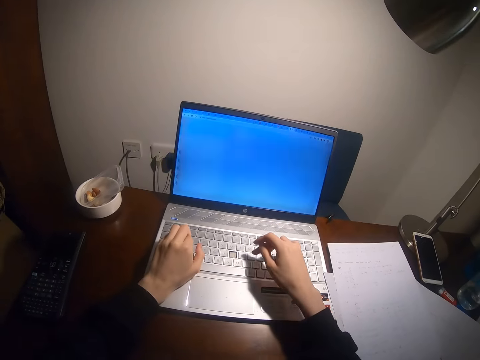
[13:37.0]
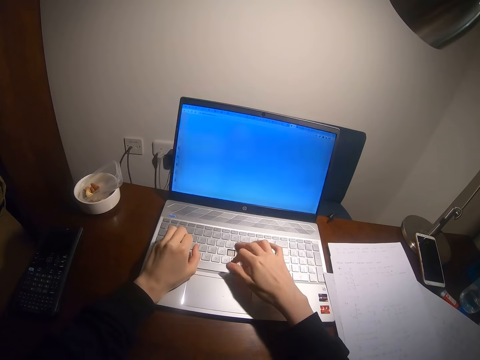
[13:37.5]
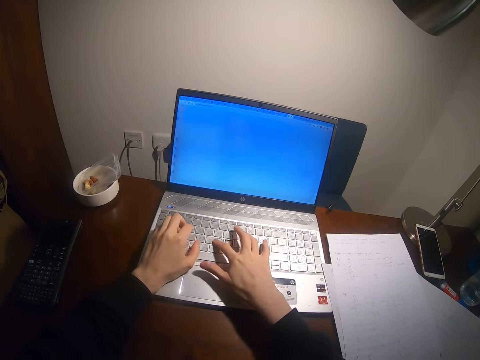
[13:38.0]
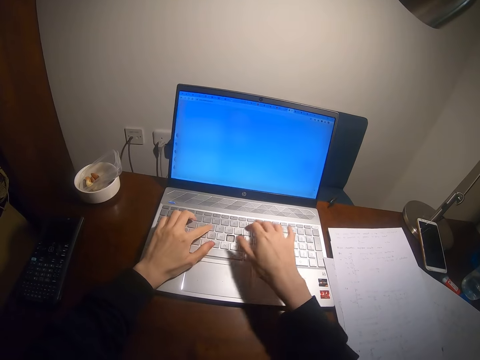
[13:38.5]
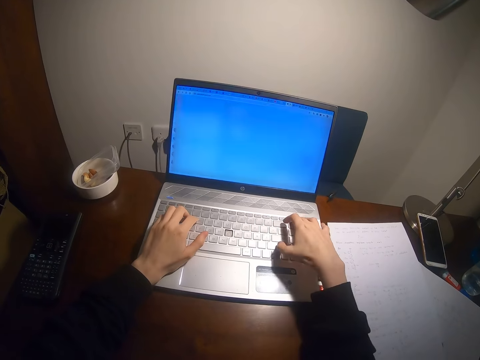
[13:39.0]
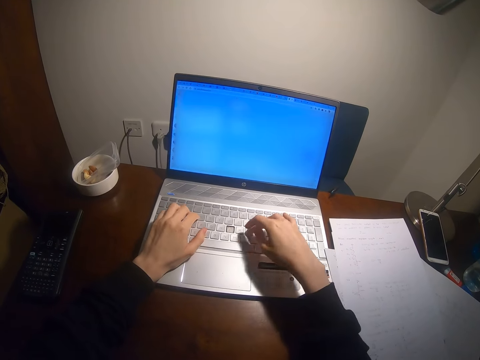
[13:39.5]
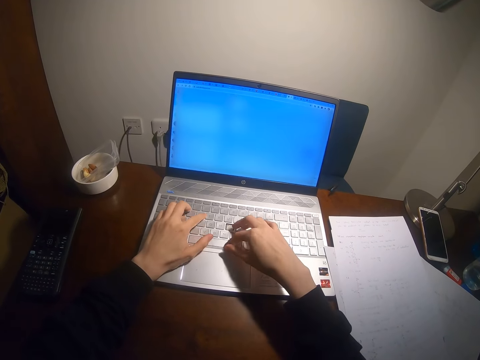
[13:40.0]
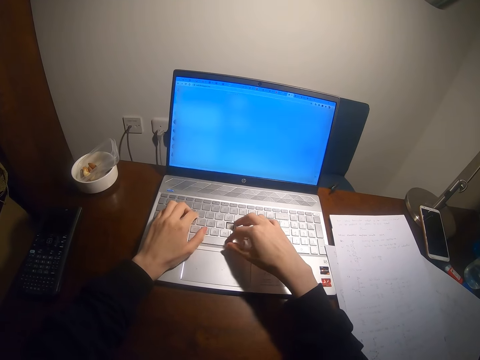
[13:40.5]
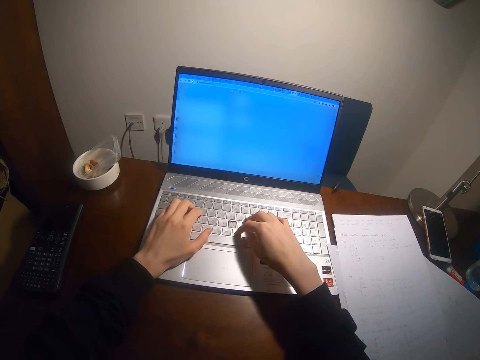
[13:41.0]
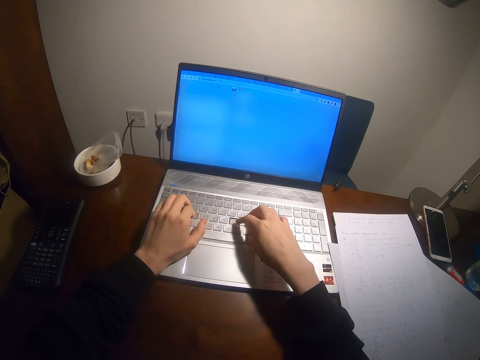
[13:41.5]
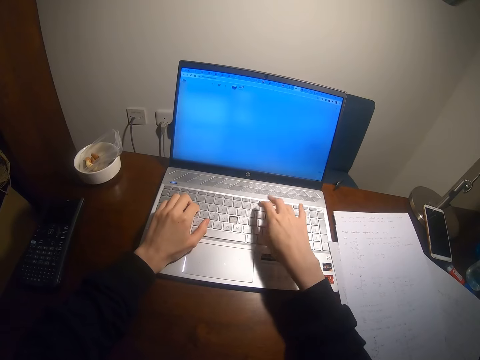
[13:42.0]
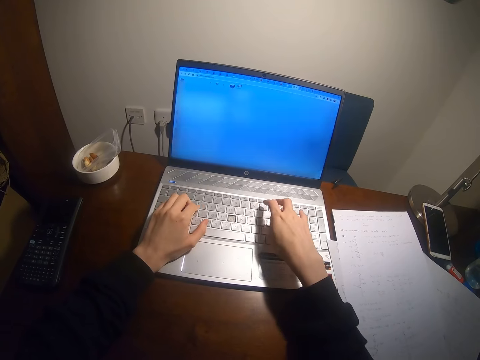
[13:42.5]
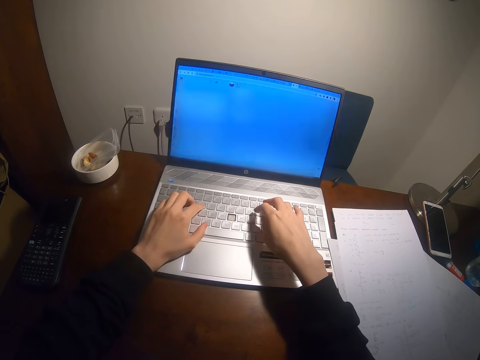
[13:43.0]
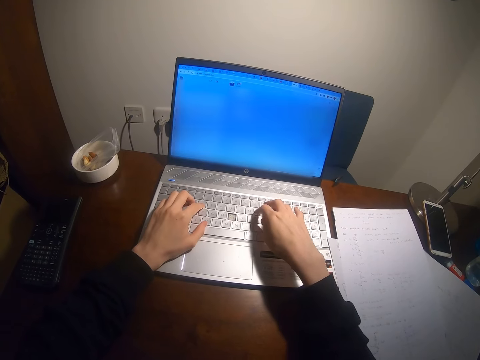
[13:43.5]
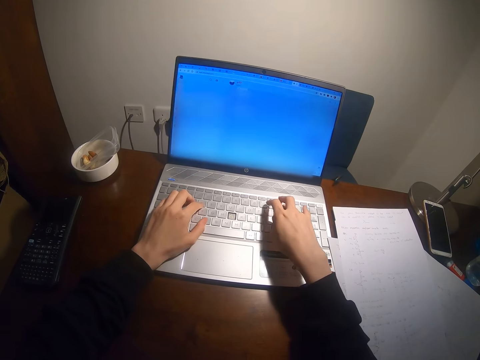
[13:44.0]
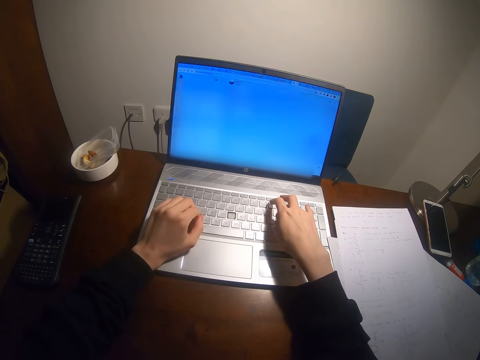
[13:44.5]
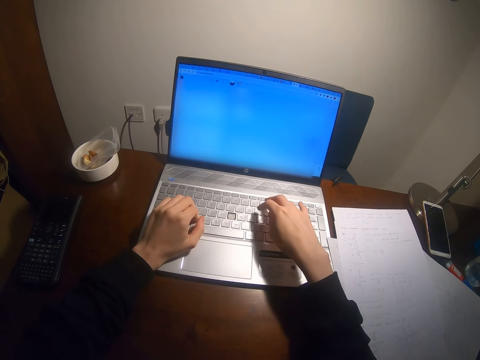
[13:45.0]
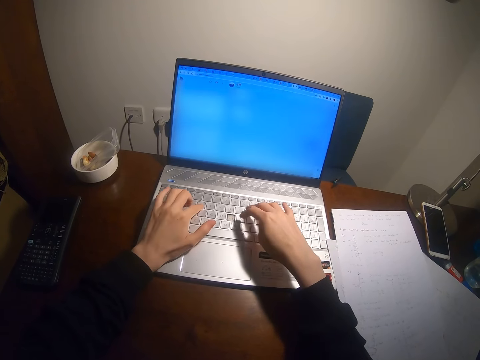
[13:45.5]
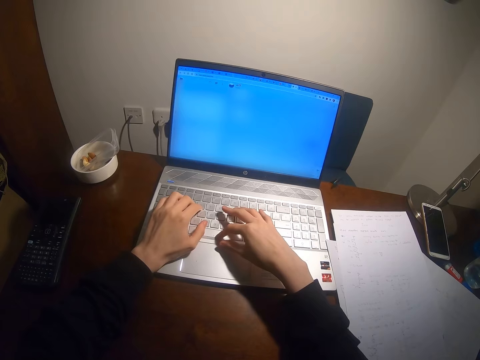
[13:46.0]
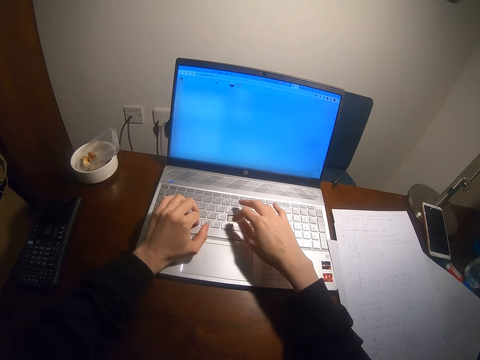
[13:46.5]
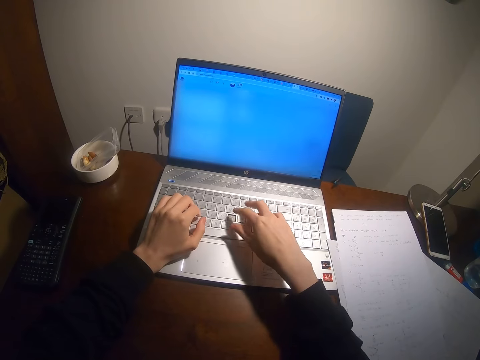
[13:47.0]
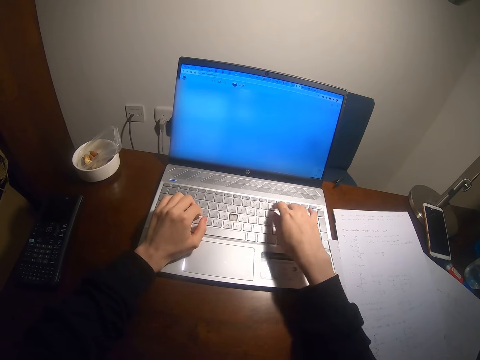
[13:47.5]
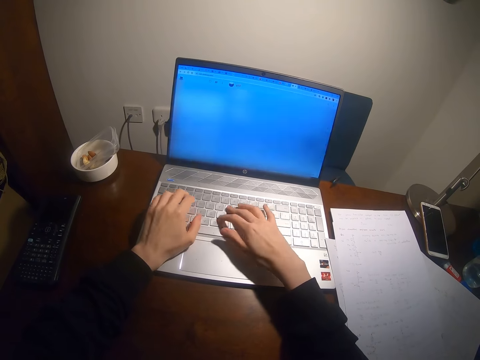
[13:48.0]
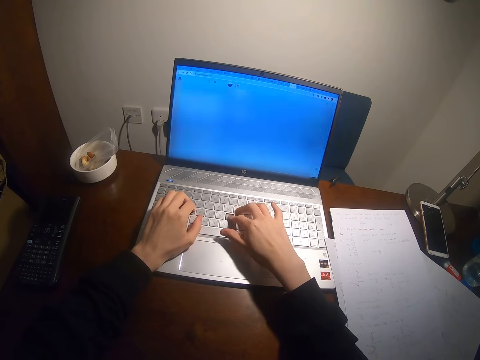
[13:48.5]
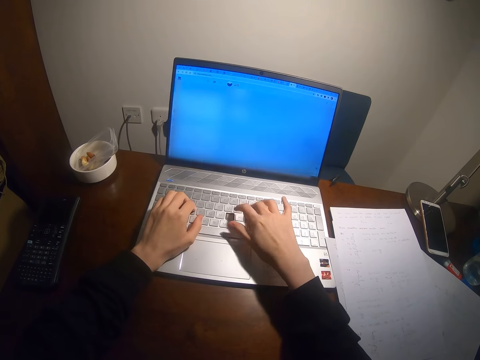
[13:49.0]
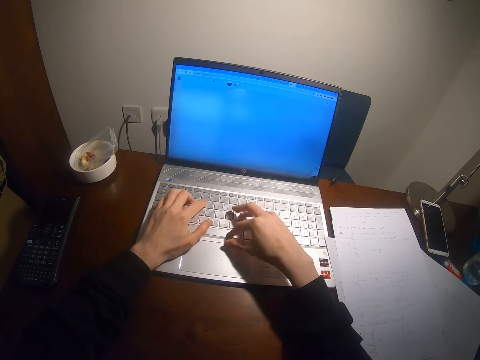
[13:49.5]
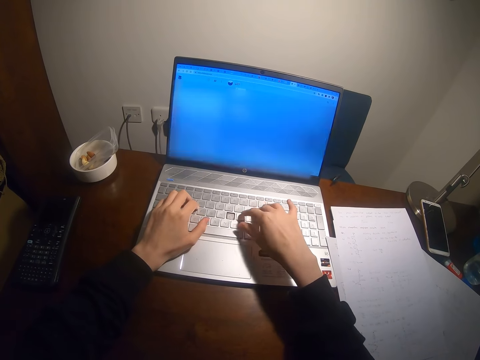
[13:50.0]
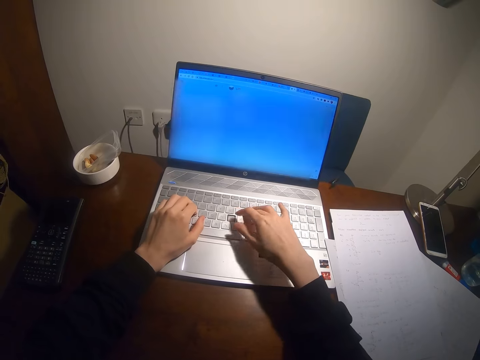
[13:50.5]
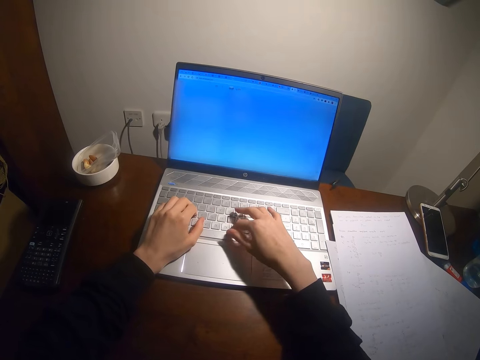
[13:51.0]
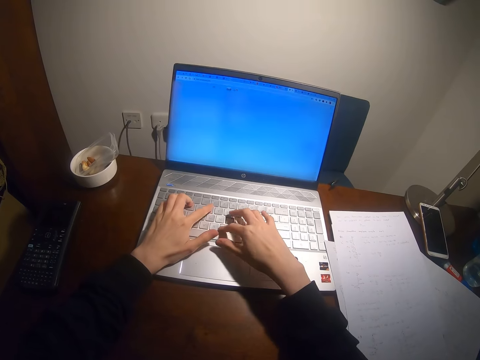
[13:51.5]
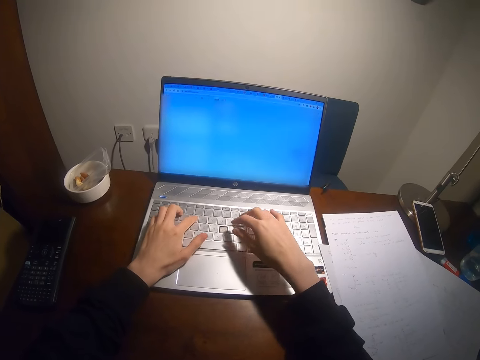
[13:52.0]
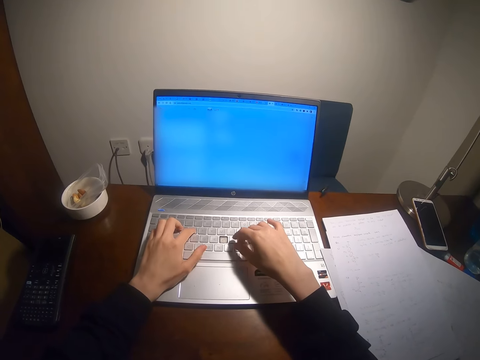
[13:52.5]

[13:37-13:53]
The camera wearer types on the keyboard with both hands. They type on the laptop with the fingers of both hands.

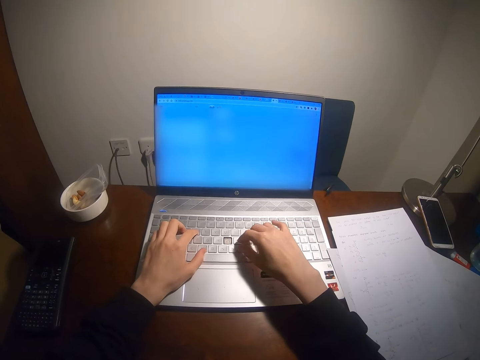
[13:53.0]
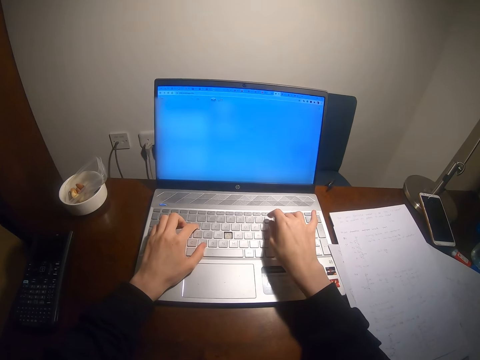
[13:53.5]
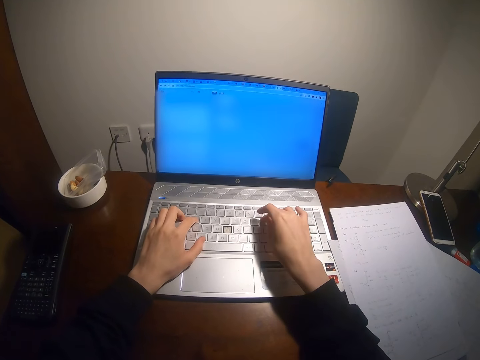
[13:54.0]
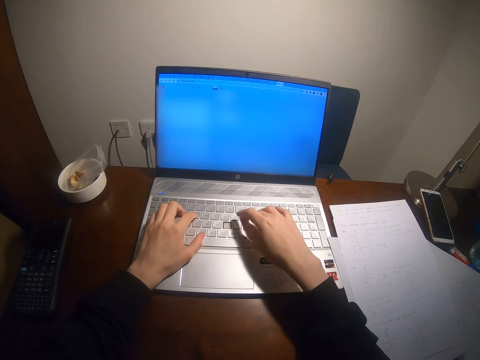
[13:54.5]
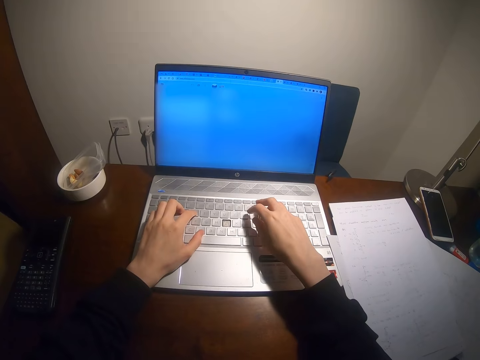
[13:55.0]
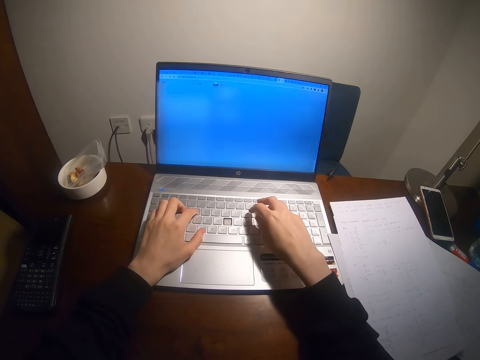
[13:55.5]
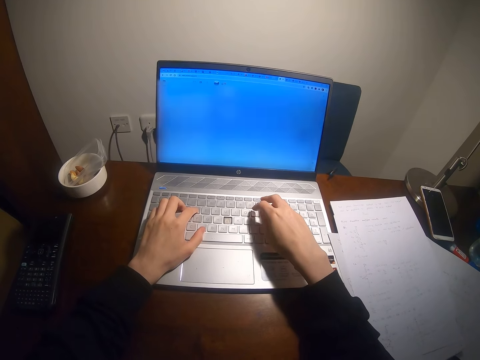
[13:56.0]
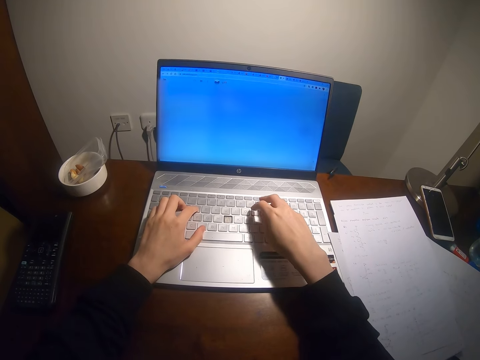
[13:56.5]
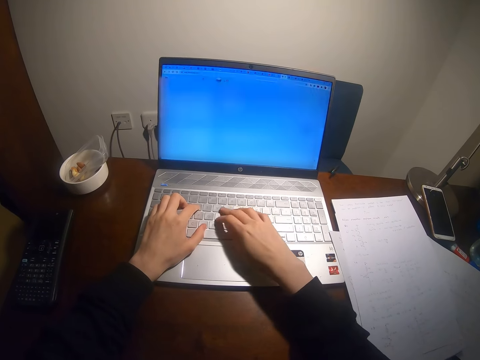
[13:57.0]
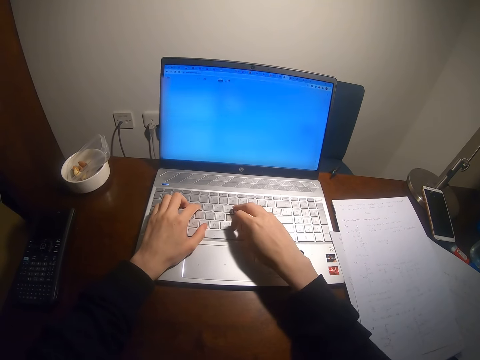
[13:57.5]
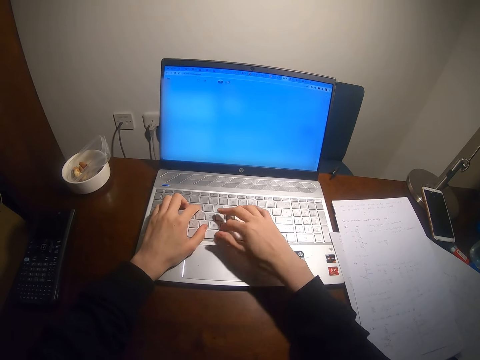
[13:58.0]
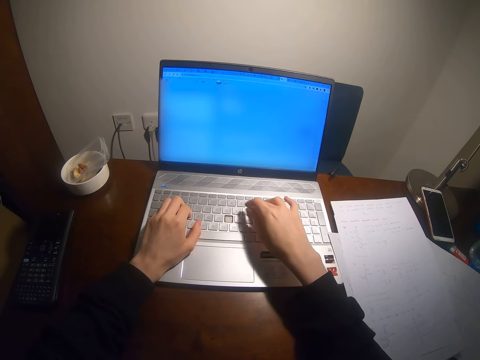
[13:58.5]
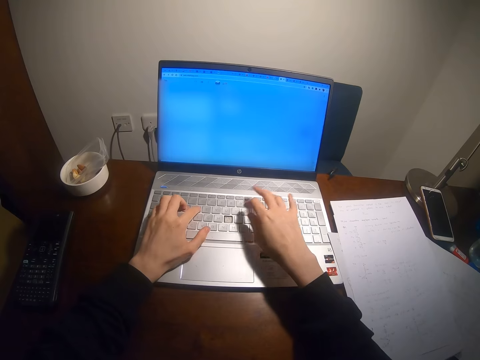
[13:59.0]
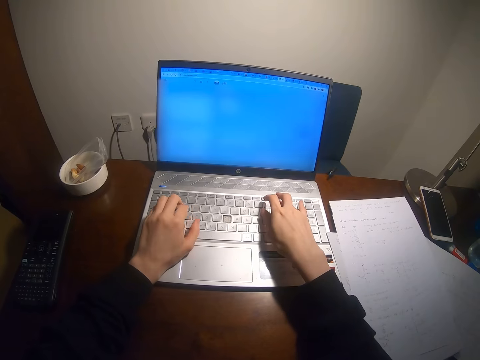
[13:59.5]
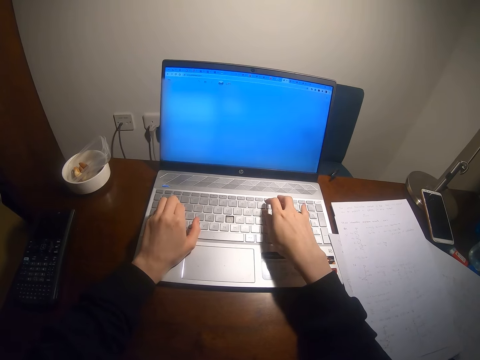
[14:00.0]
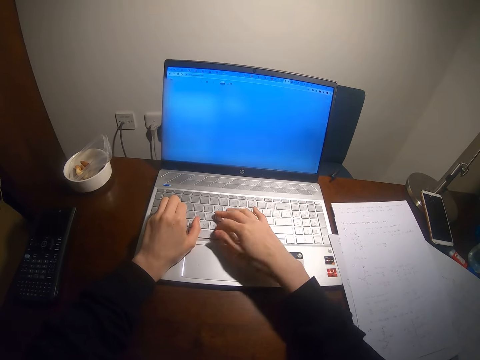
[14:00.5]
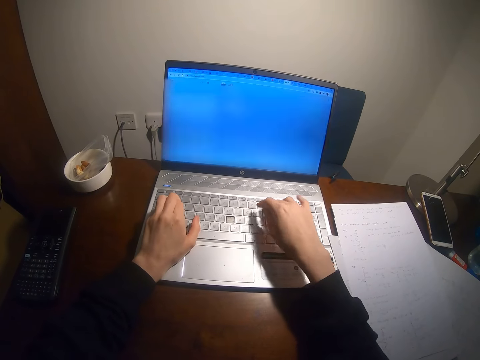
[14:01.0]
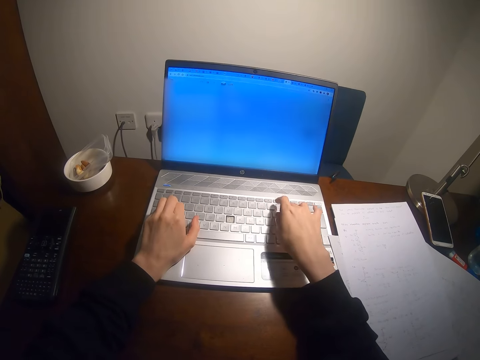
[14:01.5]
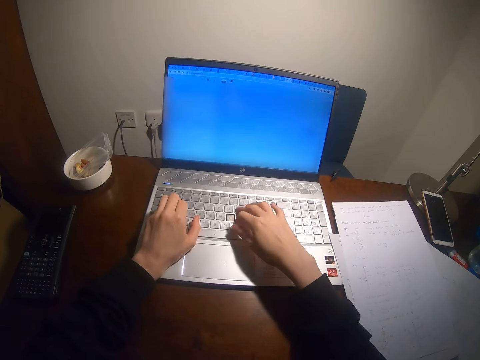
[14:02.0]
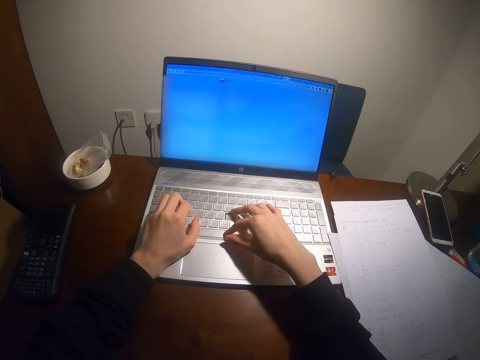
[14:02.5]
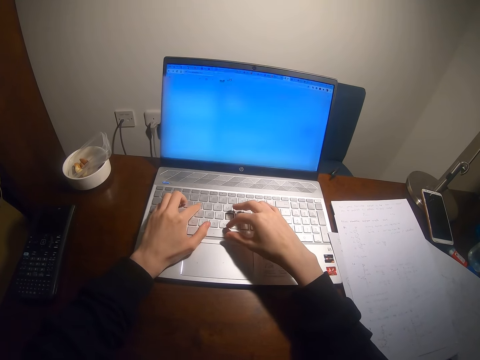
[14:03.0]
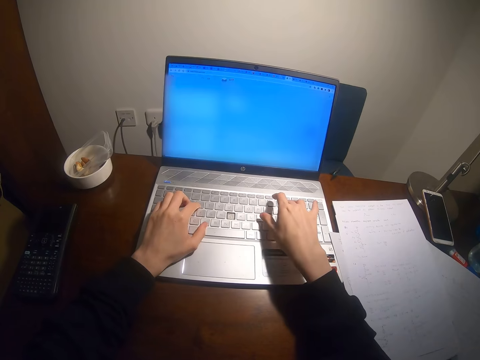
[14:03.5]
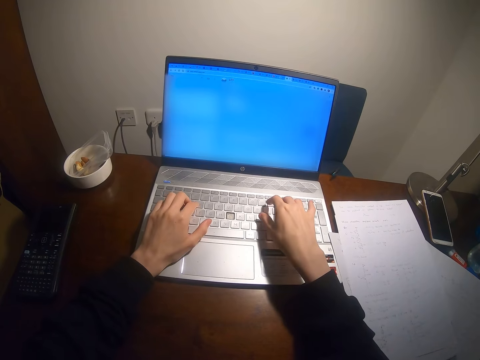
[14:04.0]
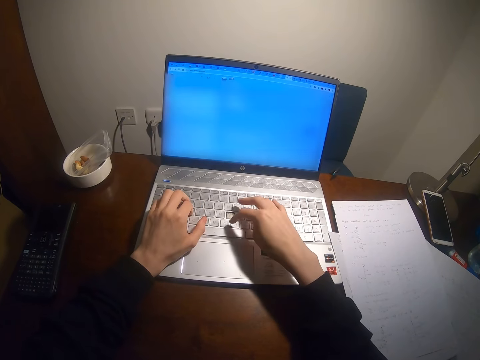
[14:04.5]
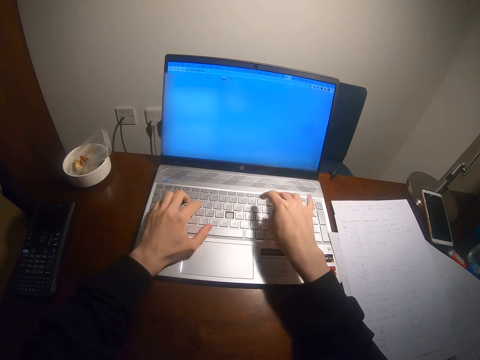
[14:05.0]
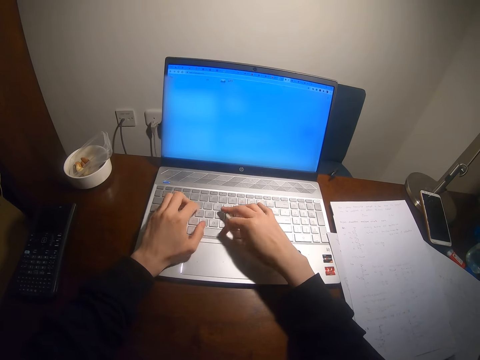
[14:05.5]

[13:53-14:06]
The camera wearer looks at the laptop monitor. They type on the laptop with the fingers of both hands.
